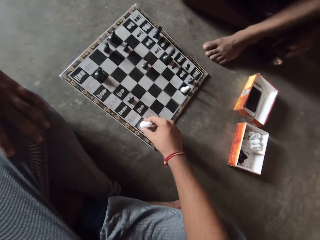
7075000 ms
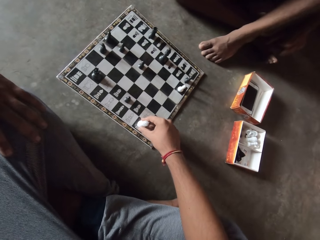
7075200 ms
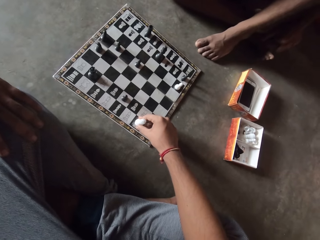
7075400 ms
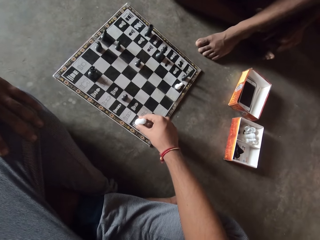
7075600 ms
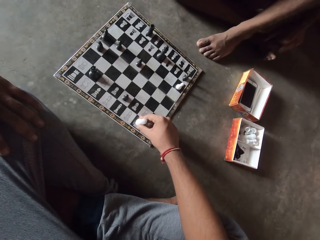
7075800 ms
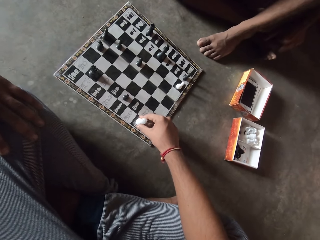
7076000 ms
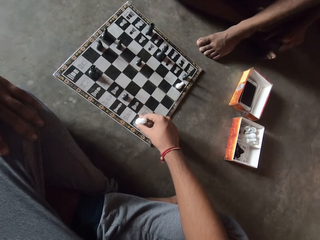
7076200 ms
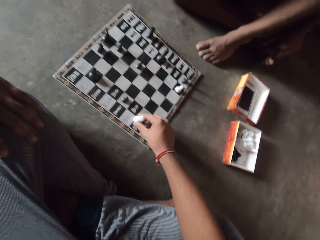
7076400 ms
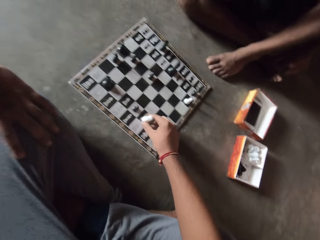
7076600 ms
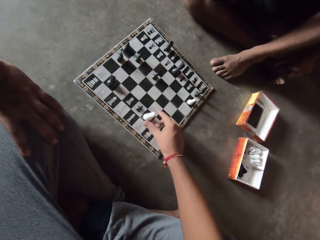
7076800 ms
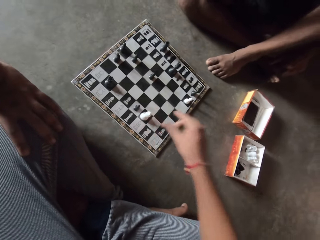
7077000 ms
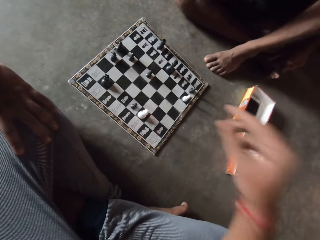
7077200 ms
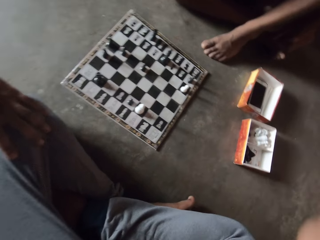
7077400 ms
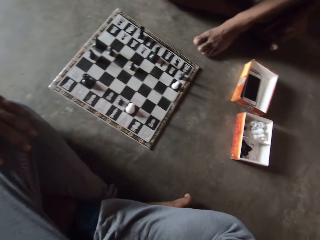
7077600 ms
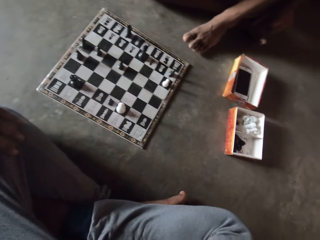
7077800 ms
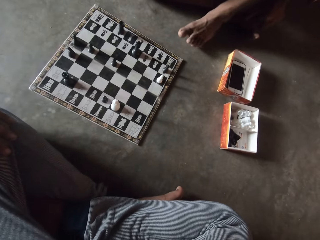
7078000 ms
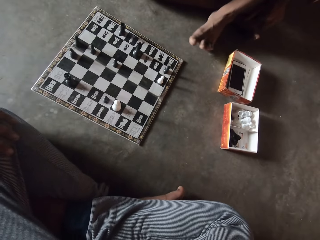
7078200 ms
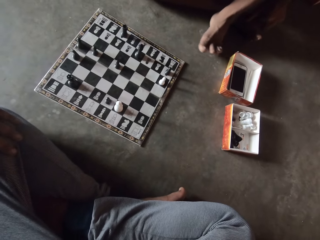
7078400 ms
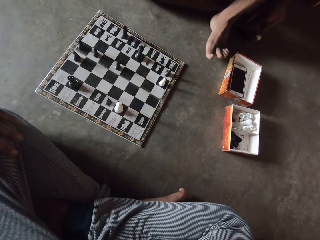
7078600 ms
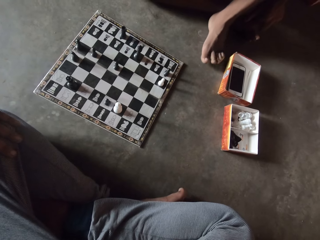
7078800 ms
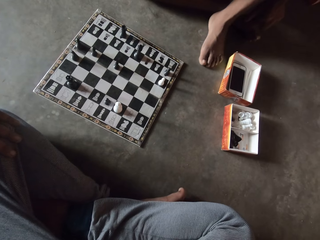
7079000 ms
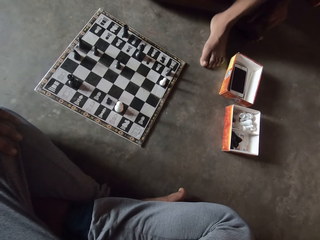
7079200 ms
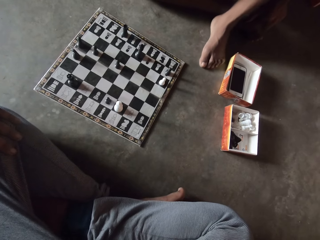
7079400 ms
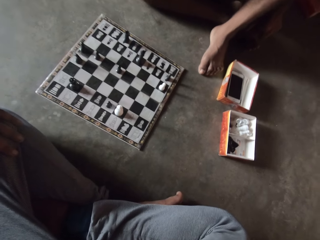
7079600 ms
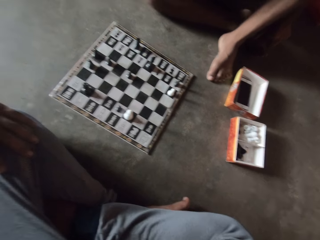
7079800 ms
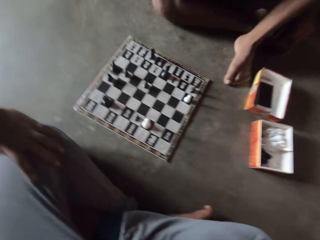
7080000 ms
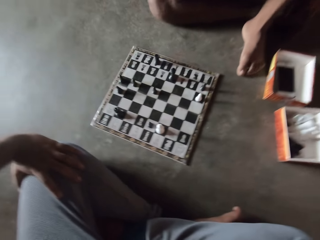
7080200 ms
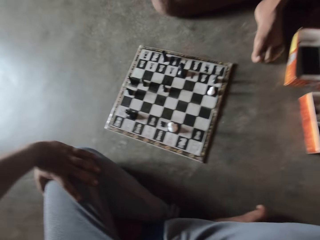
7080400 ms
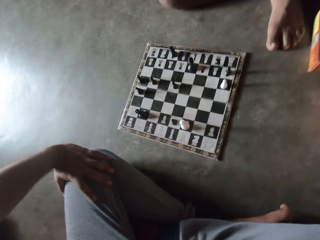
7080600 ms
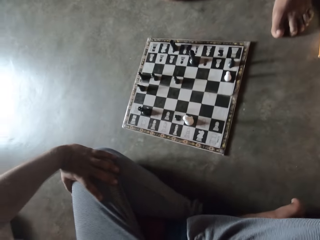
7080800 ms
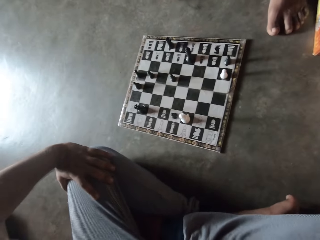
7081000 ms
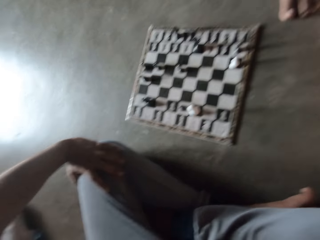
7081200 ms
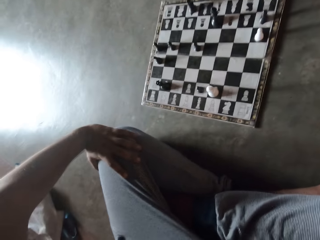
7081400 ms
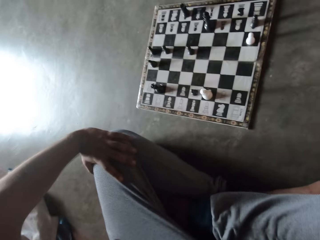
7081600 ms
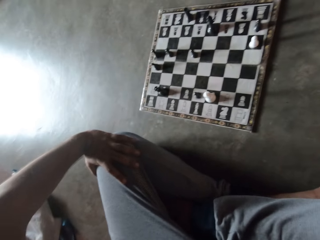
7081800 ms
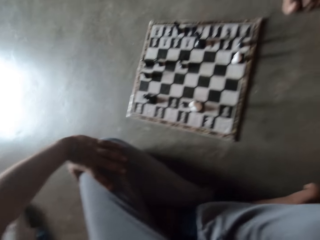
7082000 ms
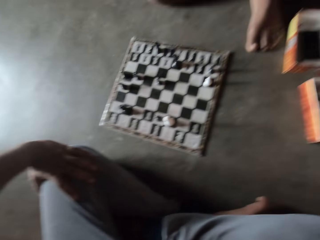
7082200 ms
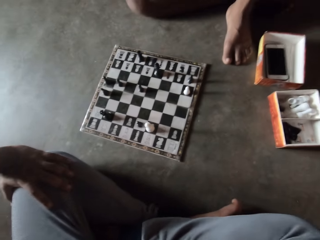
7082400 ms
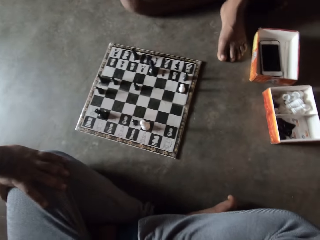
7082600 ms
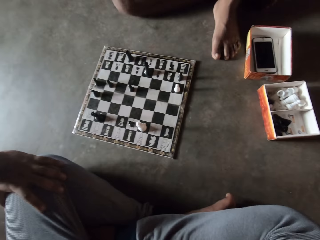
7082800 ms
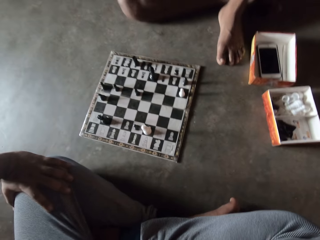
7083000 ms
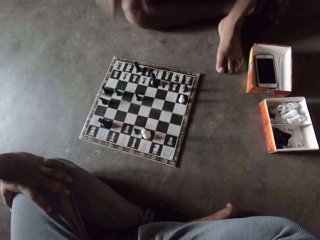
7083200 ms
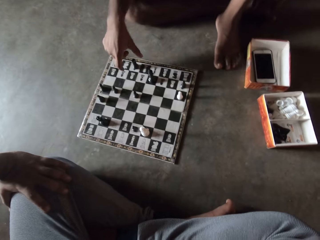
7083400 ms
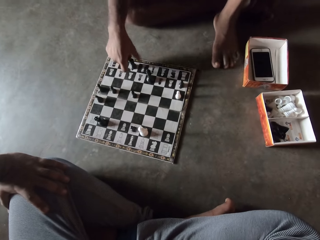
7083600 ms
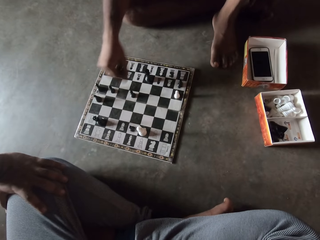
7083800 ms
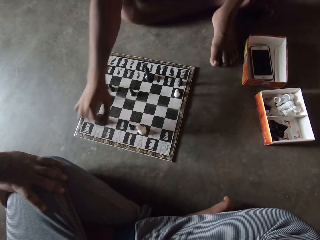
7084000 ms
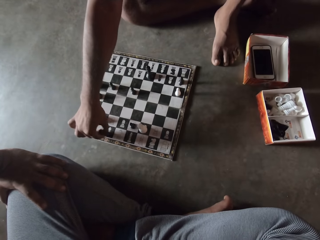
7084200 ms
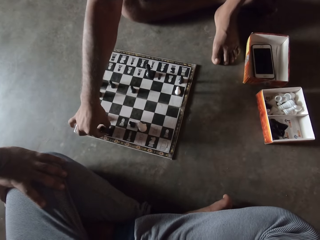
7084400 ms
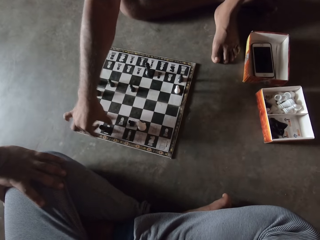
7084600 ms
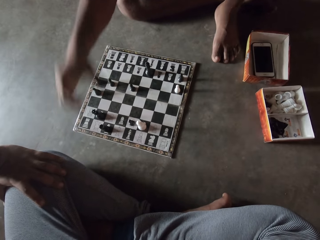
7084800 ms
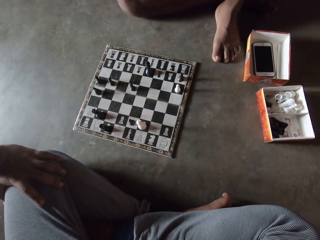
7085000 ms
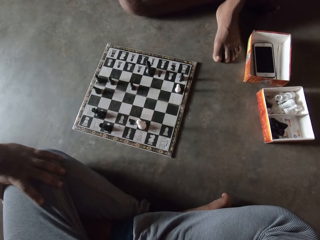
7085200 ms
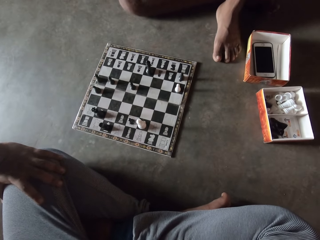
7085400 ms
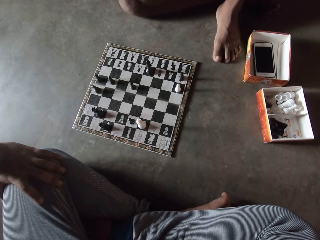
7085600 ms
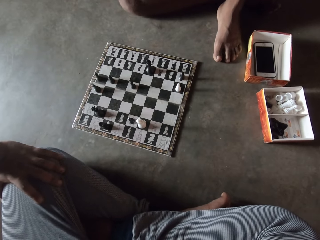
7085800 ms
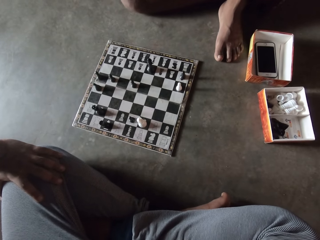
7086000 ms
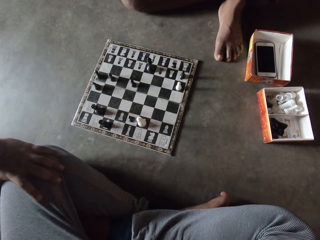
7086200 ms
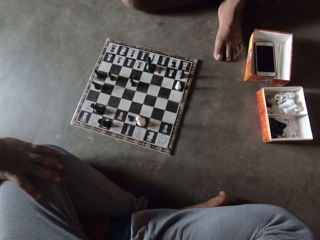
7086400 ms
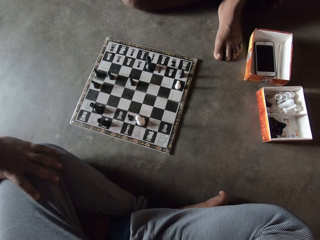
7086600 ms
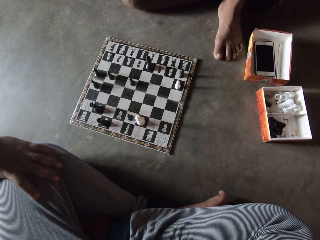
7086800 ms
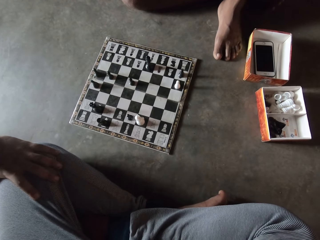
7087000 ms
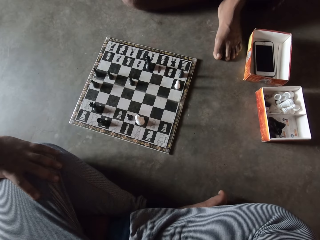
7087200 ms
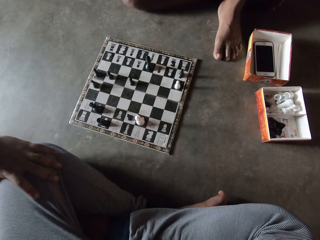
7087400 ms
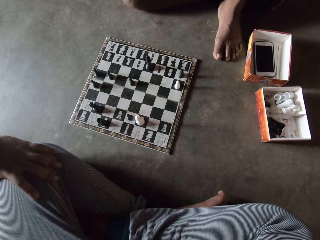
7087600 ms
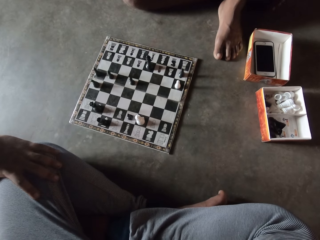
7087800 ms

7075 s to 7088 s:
A man moves a foot on the floor. The man moves another black piece on the chess board on the floor with a hand.

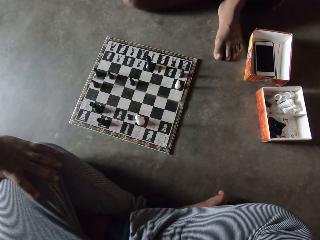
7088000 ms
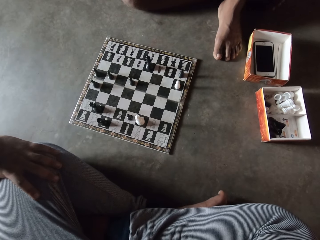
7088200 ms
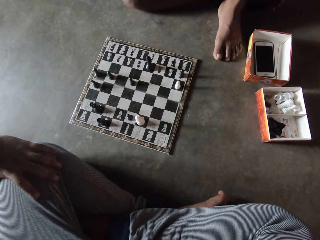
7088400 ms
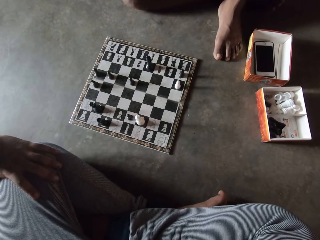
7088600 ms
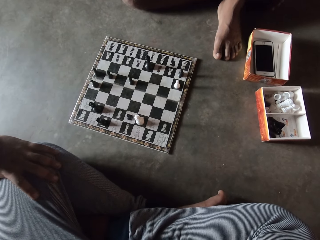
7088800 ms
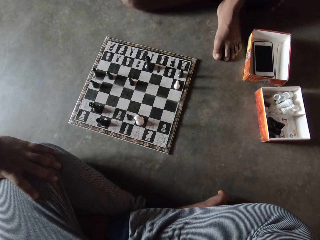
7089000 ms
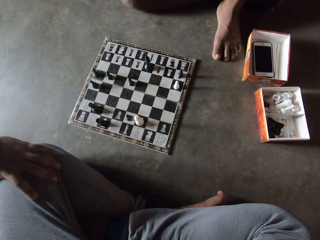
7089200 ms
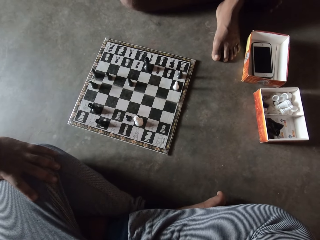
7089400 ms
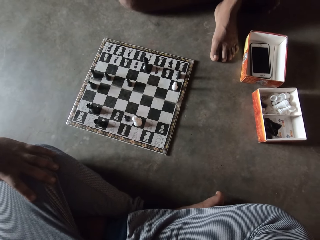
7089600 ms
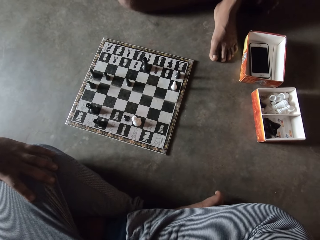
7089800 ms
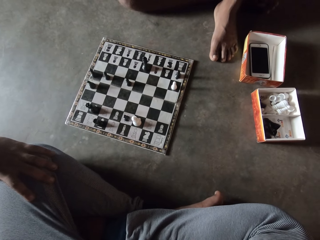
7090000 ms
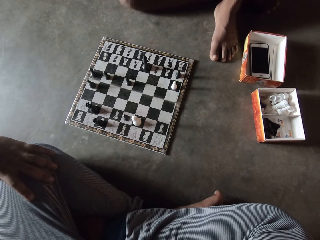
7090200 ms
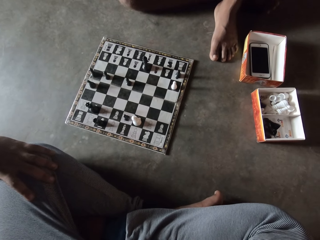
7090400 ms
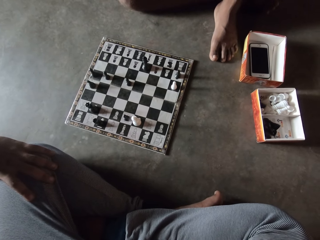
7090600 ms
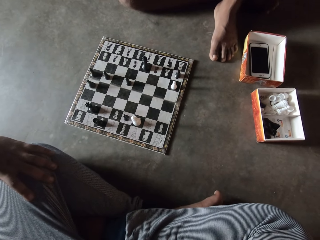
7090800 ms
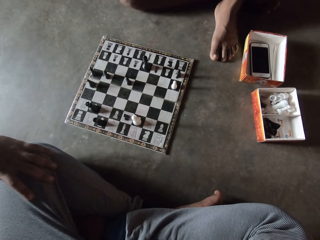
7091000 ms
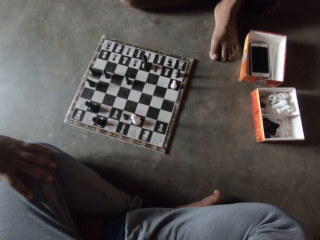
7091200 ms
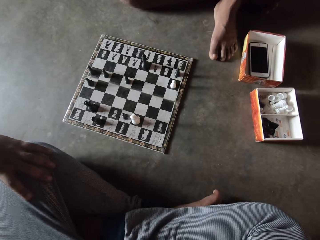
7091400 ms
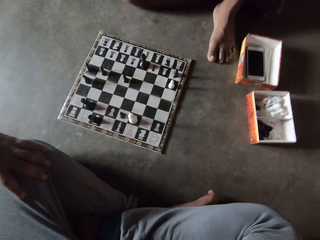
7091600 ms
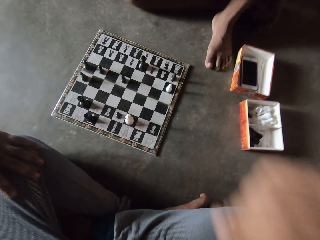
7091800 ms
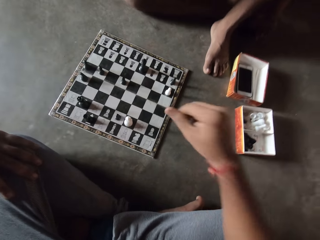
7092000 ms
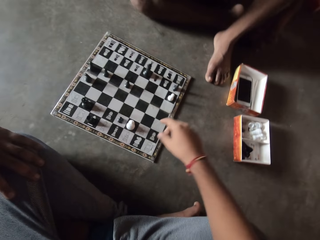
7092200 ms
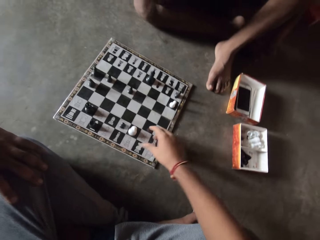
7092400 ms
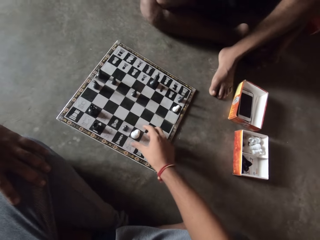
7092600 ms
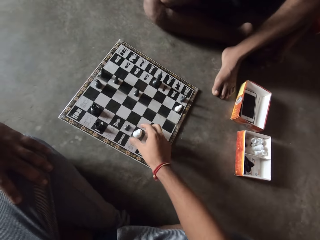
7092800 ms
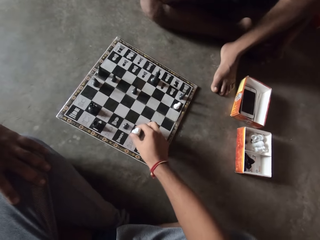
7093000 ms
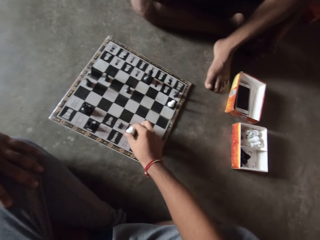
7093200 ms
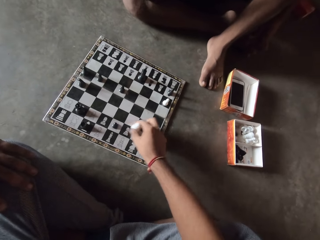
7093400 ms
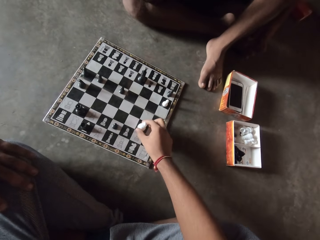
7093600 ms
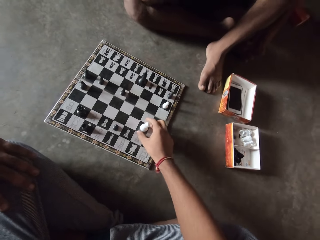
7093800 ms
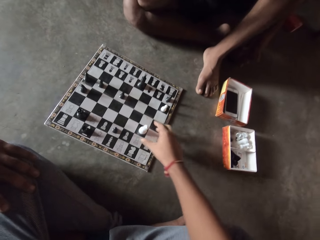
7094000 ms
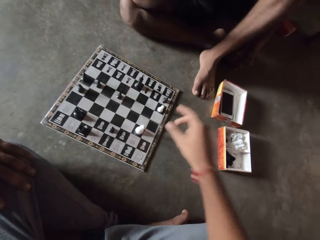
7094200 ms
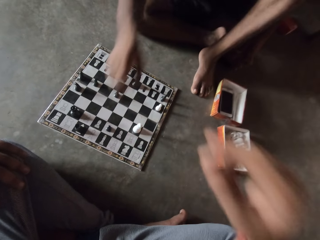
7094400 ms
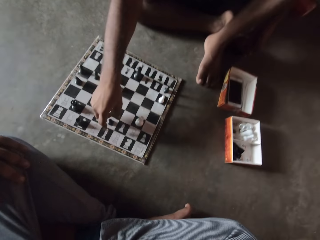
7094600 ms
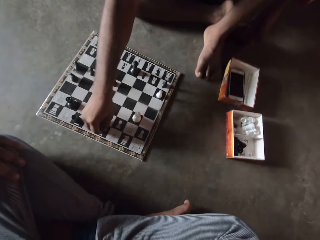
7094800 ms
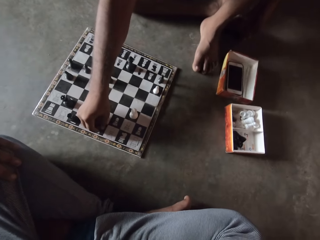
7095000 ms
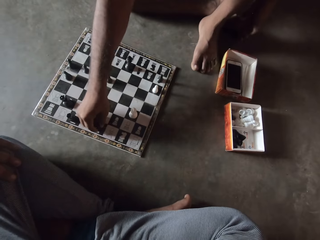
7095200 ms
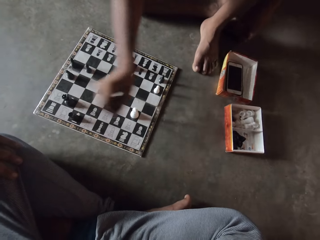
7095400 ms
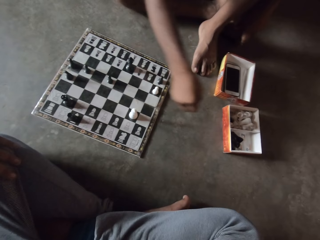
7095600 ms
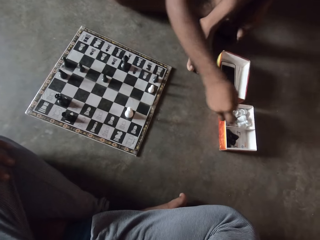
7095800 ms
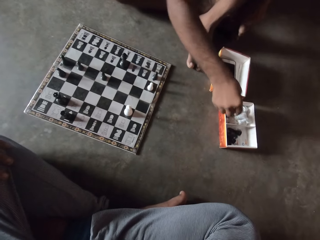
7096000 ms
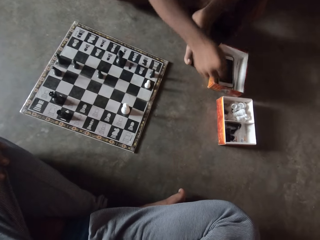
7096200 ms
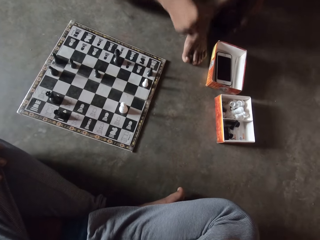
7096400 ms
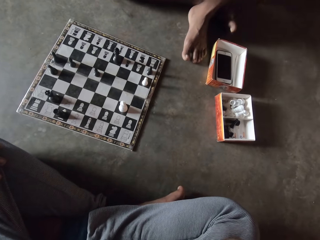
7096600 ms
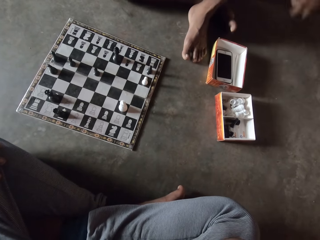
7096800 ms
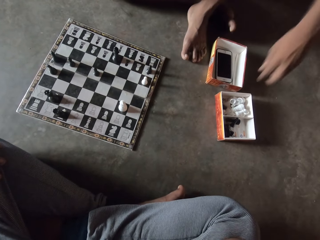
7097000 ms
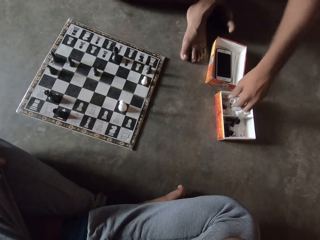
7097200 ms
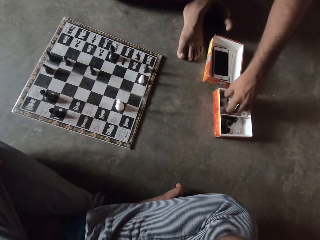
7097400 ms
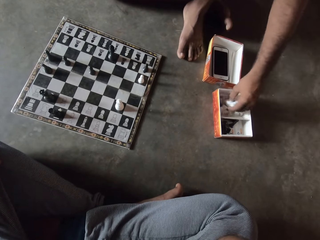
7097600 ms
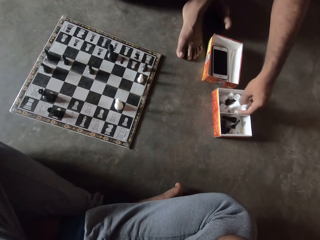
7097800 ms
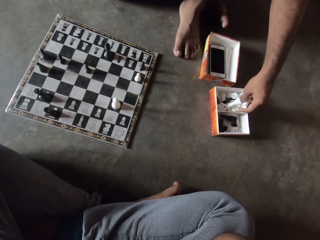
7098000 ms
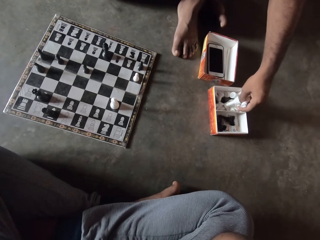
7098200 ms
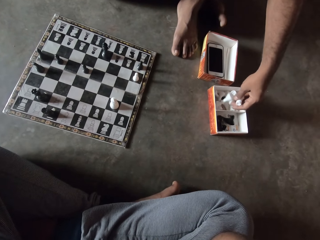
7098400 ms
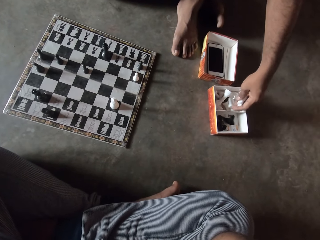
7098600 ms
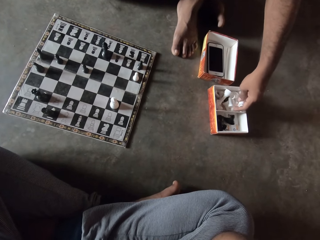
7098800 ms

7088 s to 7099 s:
The camera wearer moves the same white piece on the chess board on the floor with a hand. The man moves another black piece on the chess board on the floor with a hand. He picks the black piece from the chess board, drops the piece in the carton or chess box to his left, and searches through the carton. He picks up a chess piece on the chess box on the floor.
